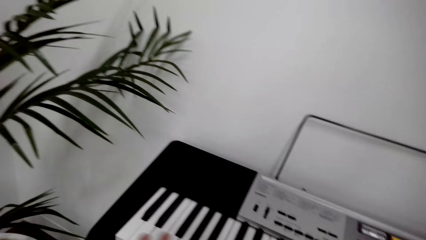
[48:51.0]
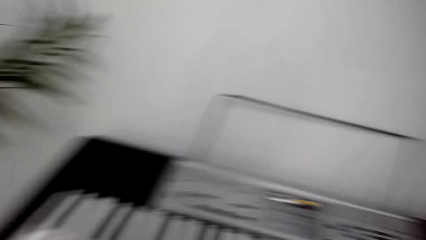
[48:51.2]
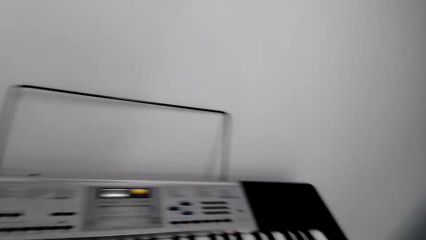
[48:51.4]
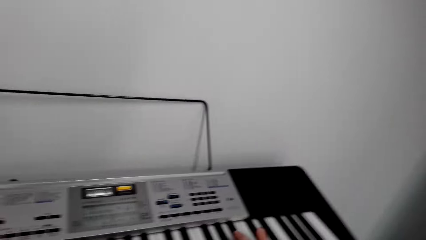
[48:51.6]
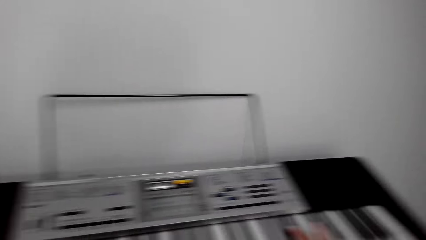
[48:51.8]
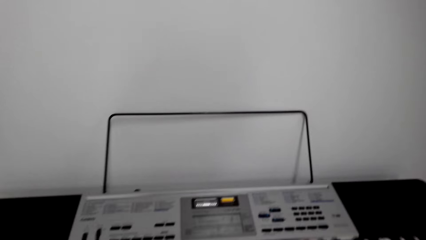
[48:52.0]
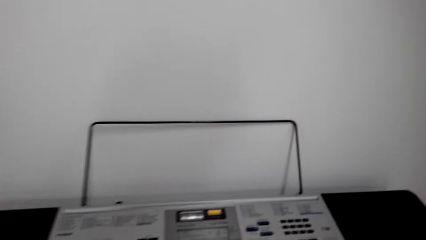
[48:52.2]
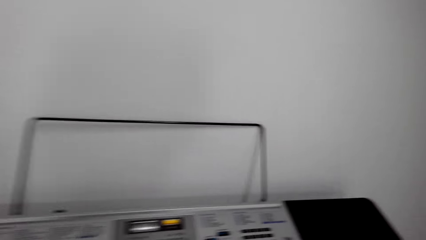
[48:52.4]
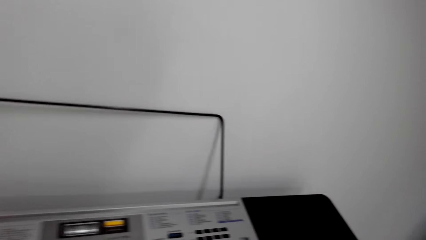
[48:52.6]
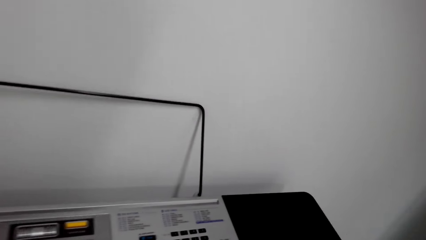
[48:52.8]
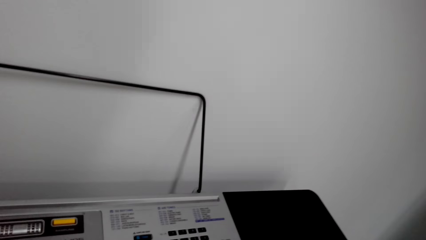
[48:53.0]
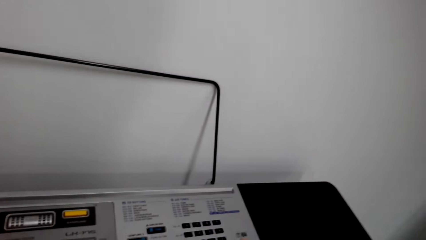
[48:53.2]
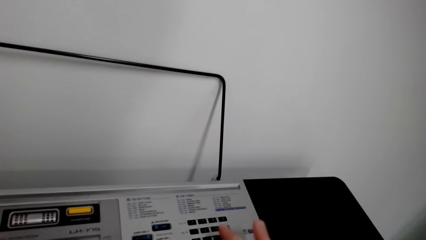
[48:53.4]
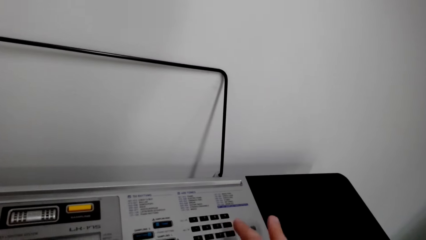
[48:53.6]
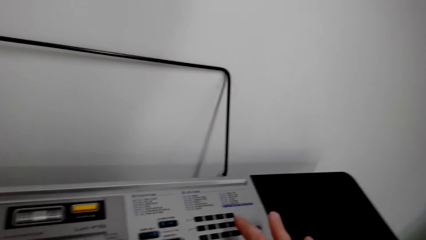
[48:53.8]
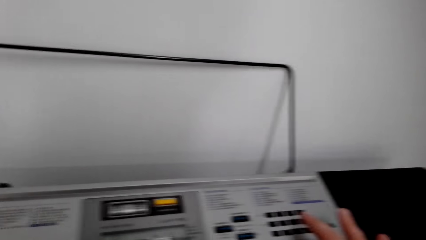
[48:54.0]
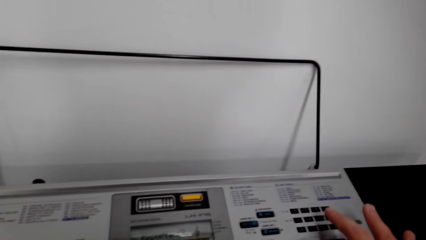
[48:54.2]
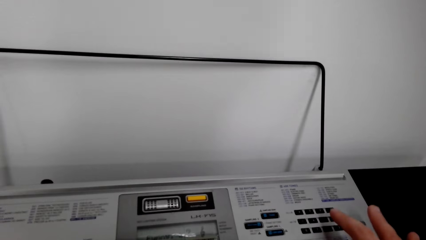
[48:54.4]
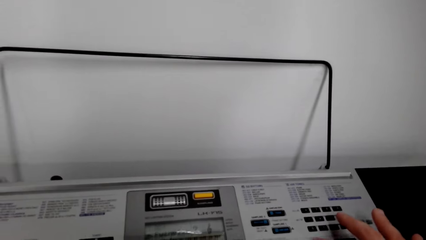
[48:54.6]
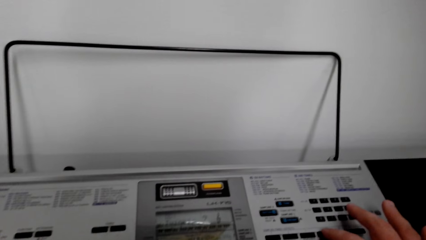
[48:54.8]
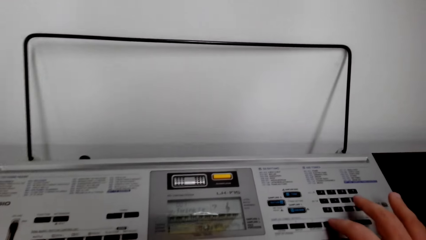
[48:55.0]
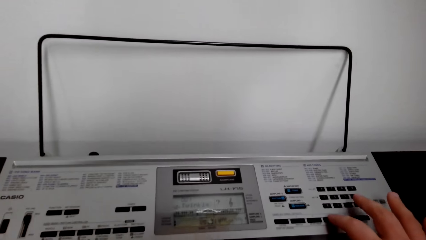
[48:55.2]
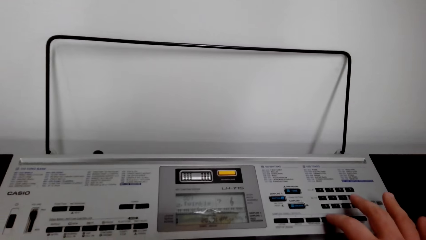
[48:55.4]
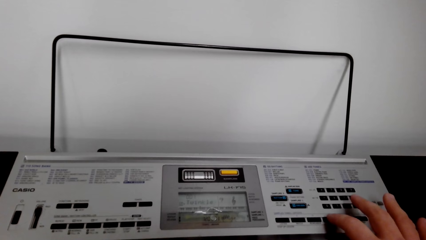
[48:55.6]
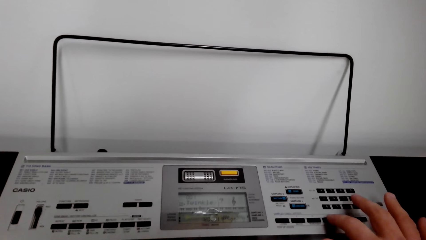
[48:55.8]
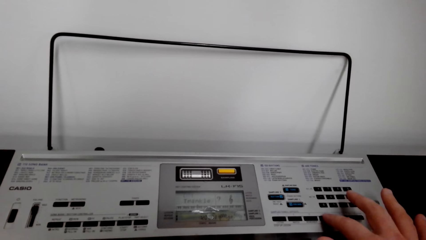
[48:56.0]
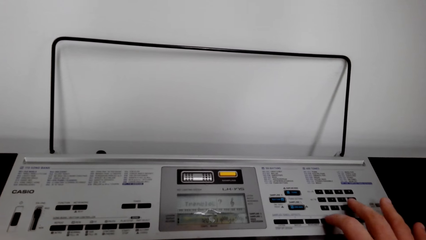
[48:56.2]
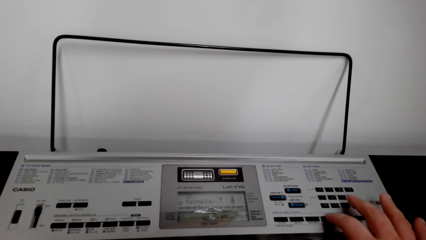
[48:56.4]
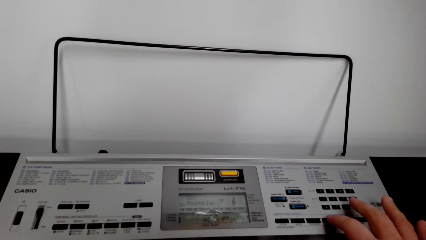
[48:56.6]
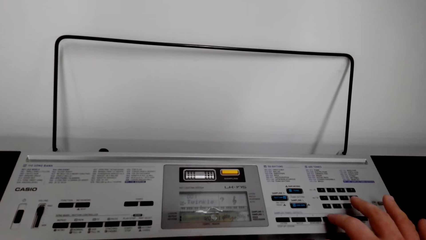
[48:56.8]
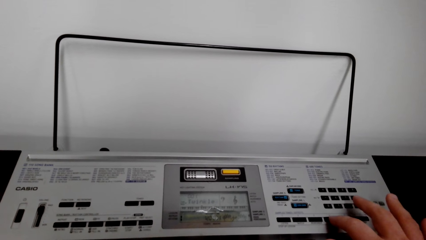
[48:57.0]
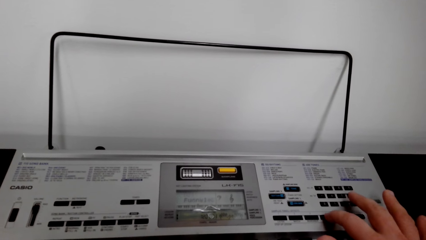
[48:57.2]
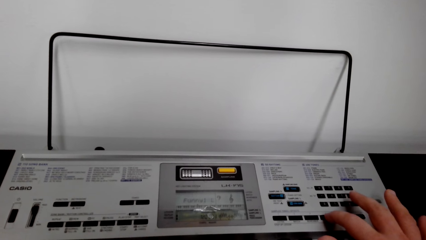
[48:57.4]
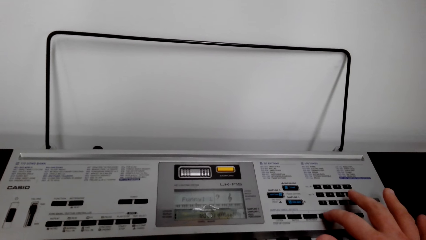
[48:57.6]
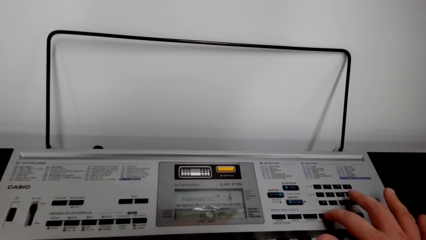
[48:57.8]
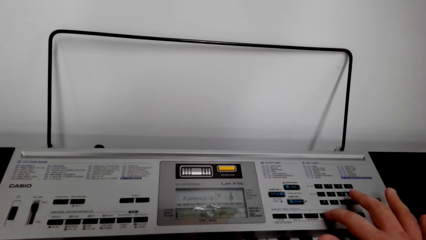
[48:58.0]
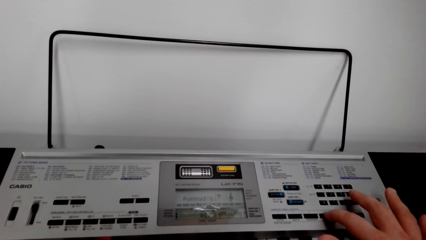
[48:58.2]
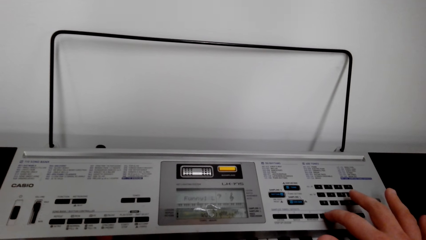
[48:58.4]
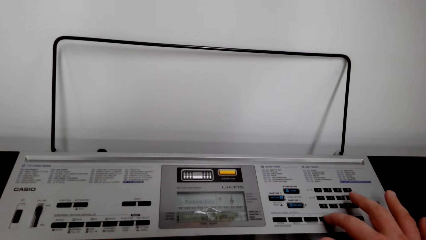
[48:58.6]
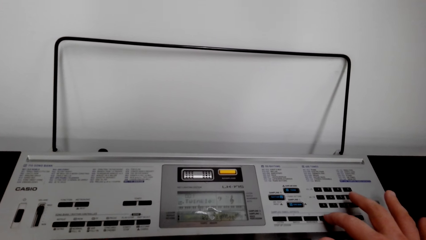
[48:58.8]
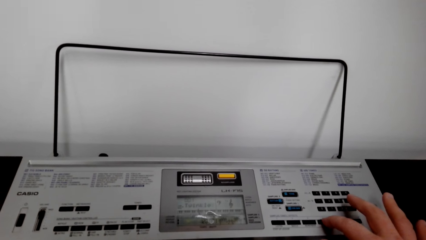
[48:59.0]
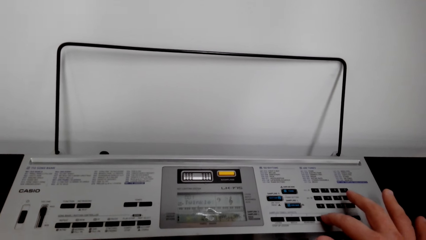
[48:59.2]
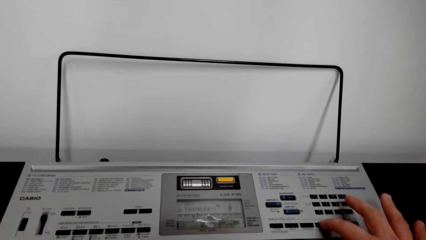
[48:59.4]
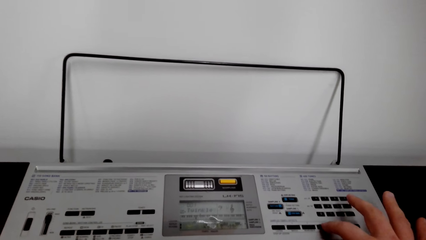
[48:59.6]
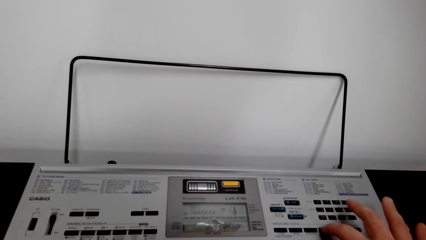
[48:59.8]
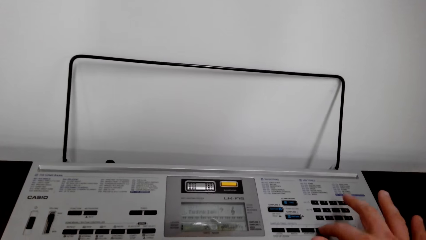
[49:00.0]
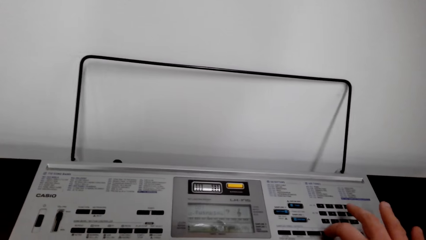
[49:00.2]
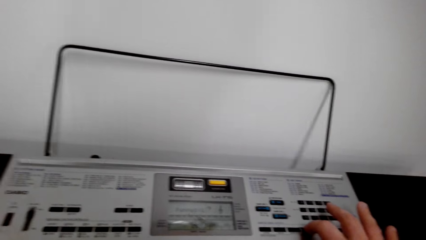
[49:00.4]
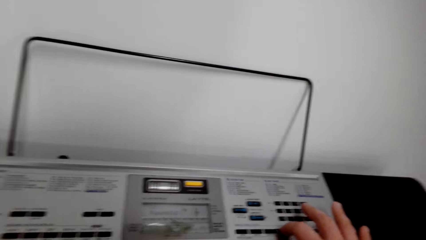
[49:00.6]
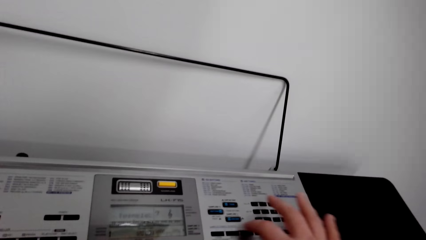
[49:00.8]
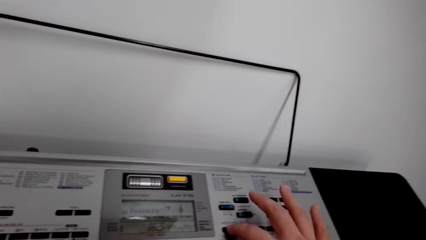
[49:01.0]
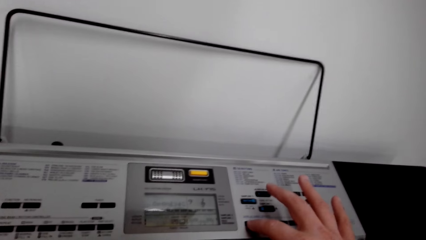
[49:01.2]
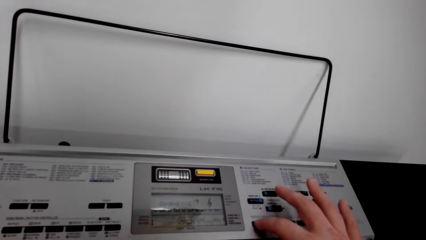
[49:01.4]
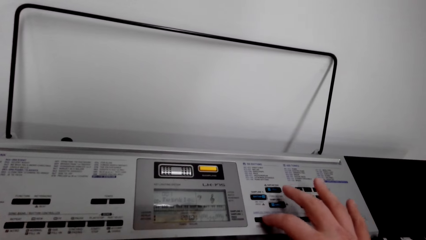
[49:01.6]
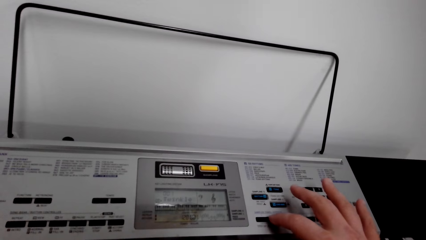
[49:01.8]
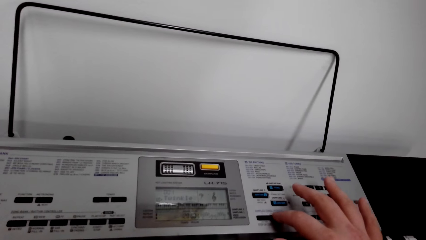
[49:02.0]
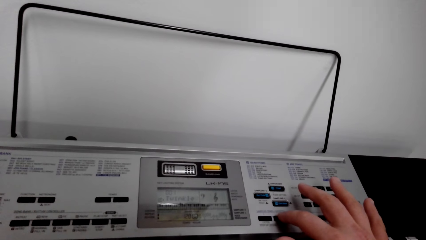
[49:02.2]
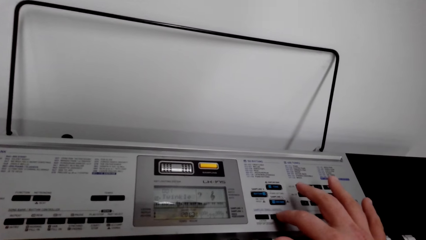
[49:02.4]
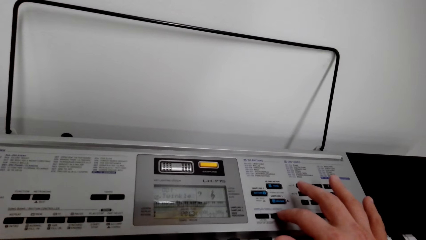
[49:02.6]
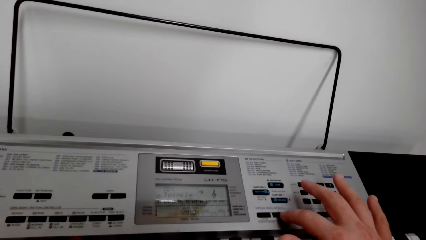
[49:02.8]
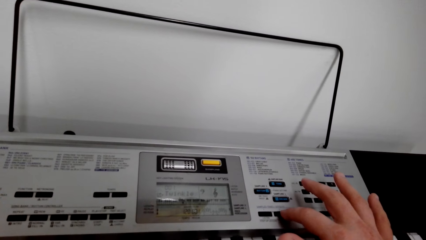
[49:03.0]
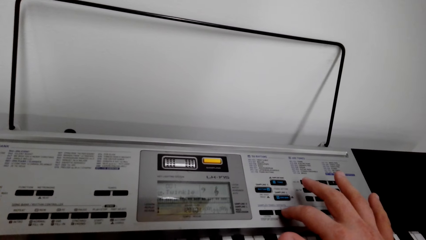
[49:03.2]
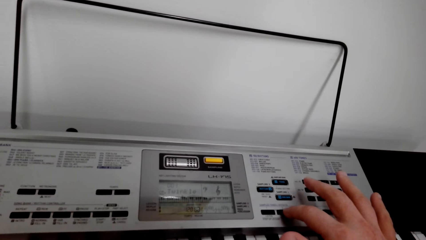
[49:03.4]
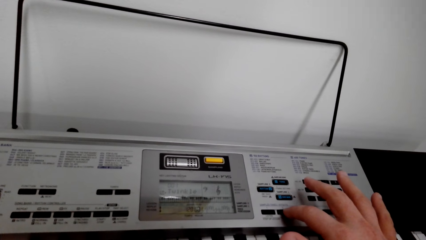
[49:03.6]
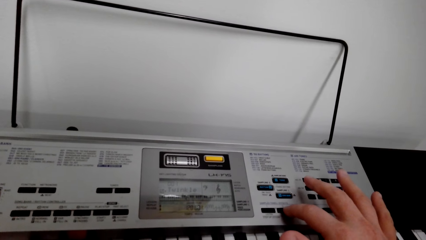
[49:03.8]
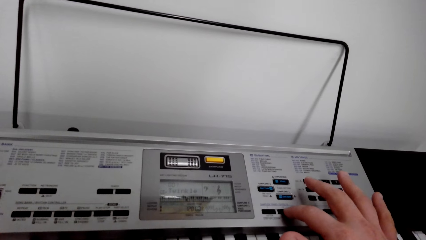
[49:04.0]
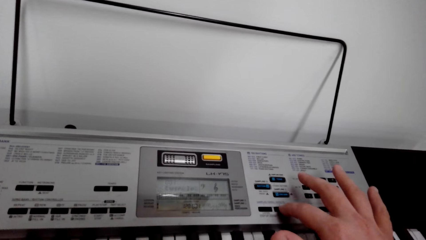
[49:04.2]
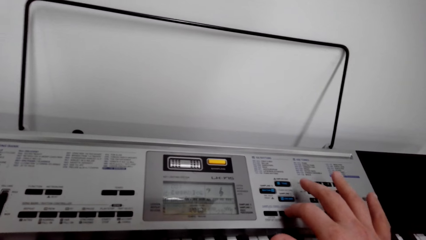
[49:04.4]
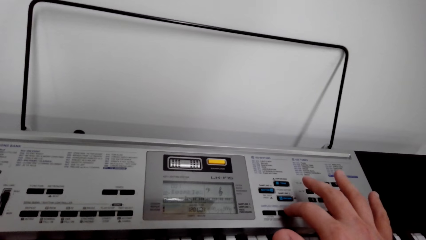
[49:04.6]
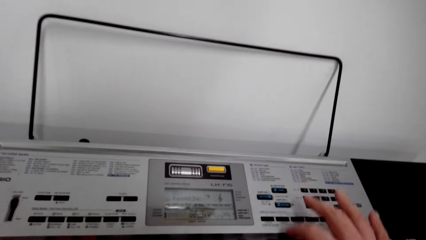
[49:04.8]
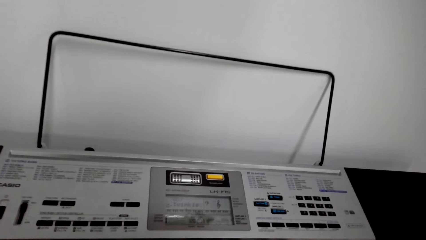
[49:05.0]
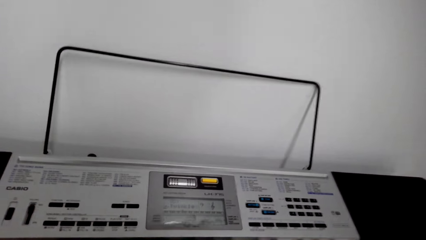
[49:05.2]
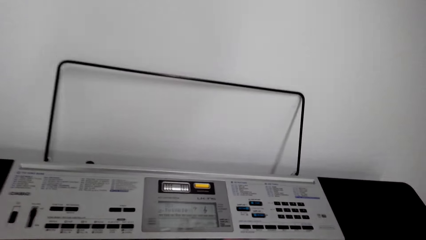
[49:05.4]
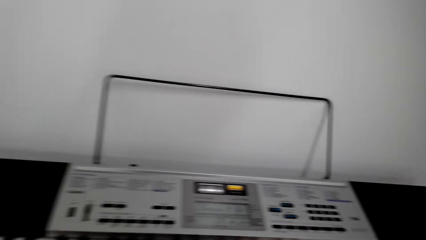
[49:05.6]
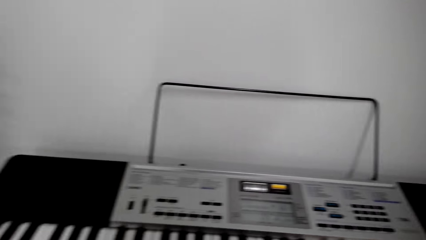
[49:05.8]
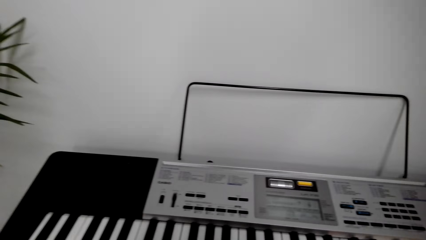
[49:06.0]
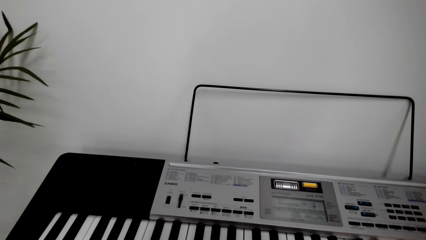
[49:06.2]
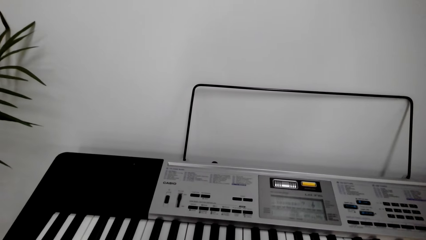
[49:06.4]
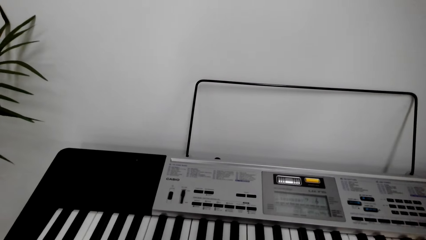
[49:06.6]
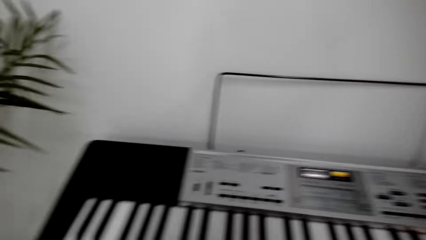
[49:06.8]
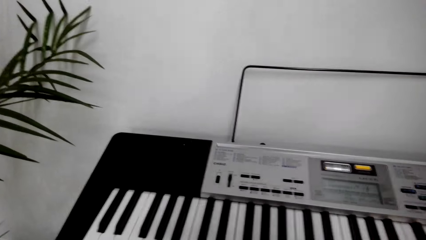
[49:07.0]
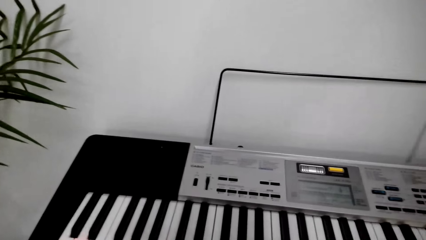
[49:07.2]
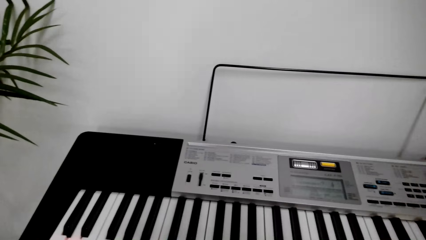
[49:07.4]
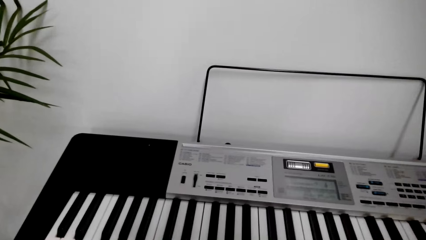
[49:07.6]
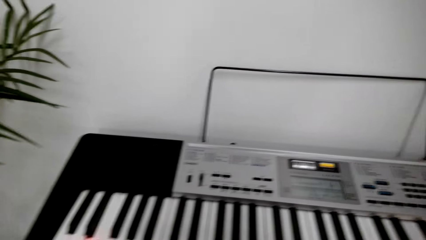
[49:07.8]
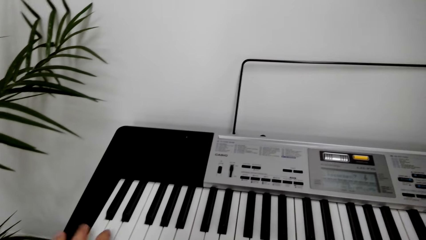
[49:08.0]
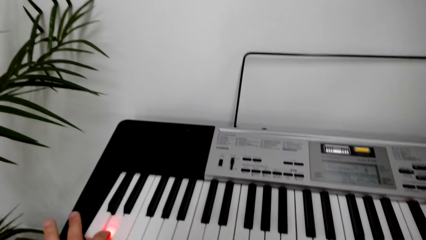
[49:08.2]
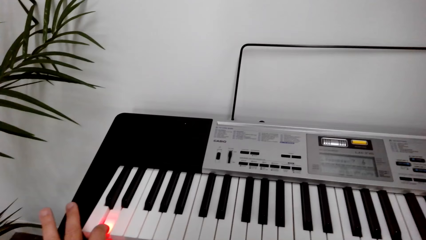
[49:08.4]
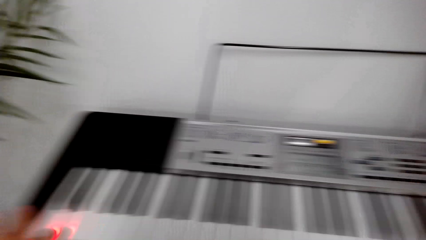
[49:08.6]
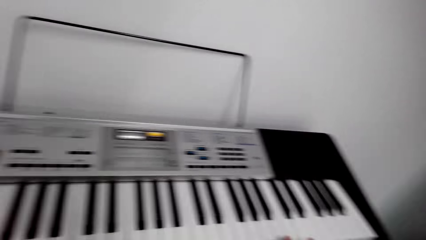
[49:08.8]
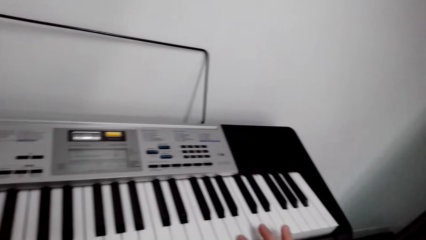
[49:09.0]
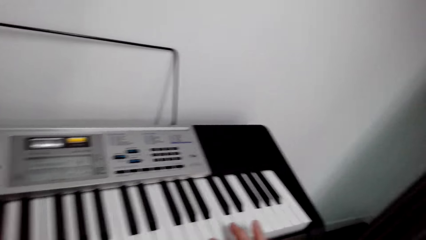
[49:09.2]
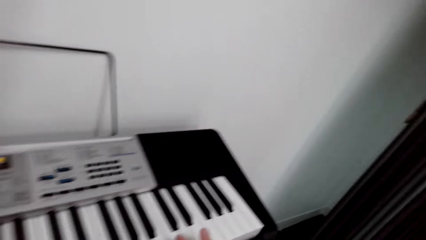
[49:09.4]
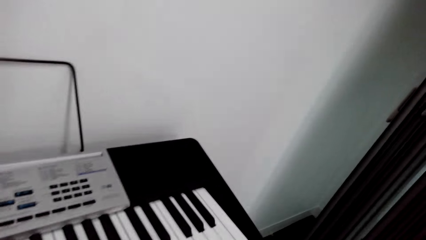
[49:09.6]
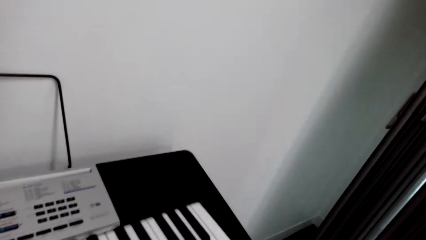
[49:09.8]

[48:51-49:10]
The camera wearer presses a button on the piano. They adjust keys on the piano. They play the piano.
